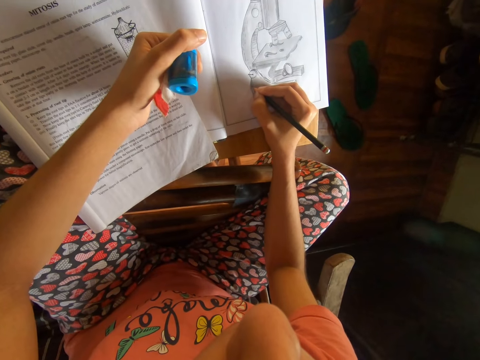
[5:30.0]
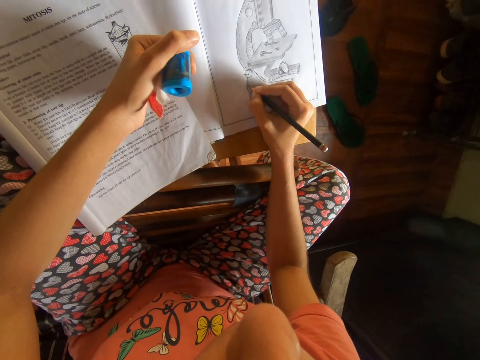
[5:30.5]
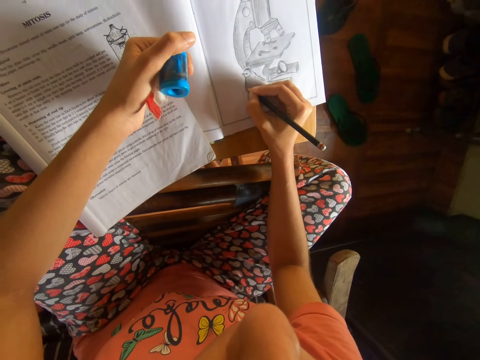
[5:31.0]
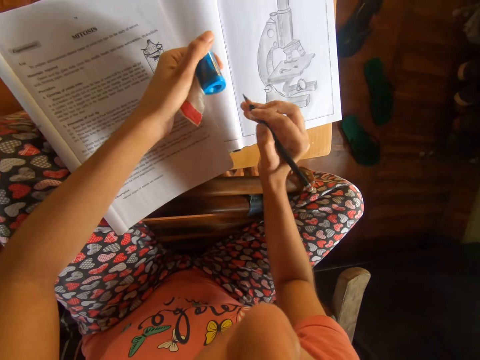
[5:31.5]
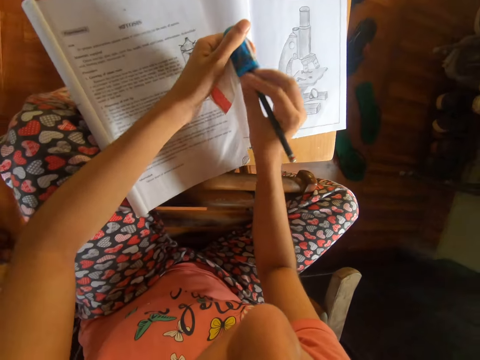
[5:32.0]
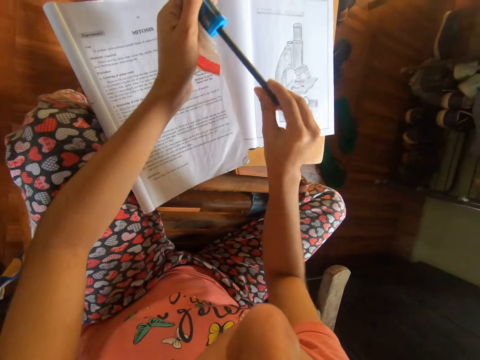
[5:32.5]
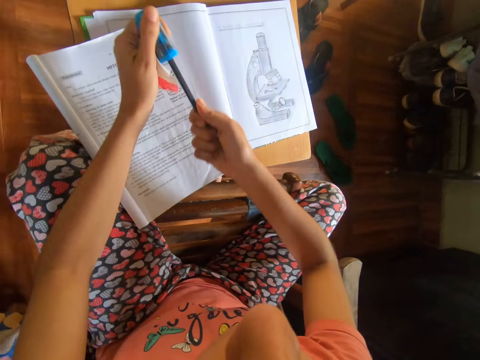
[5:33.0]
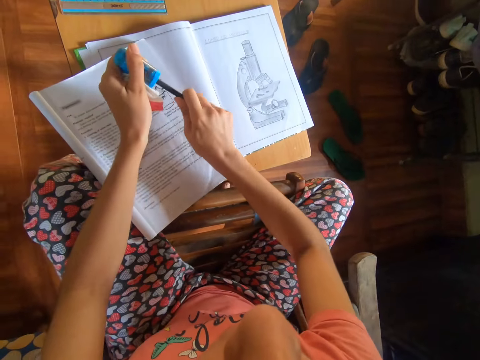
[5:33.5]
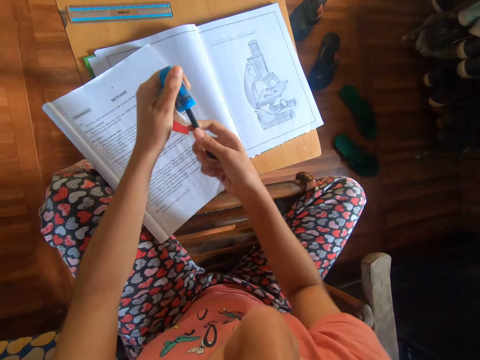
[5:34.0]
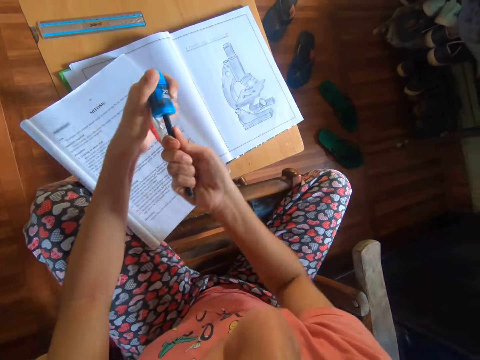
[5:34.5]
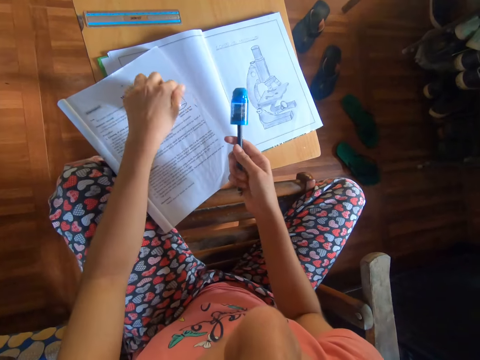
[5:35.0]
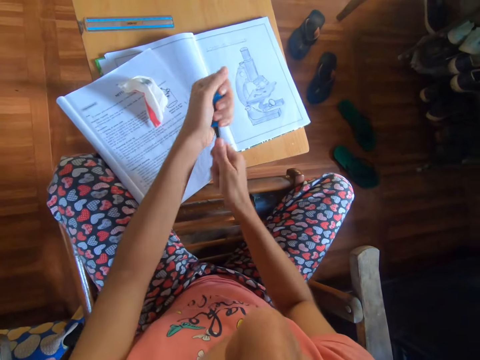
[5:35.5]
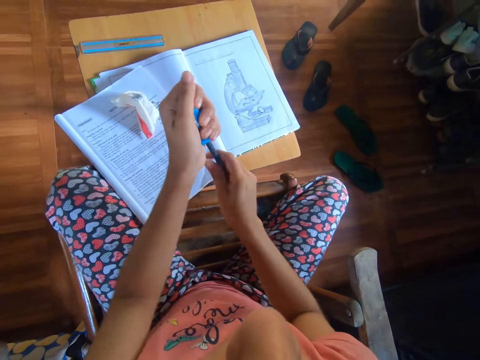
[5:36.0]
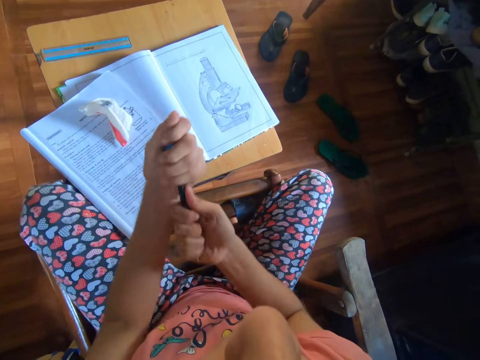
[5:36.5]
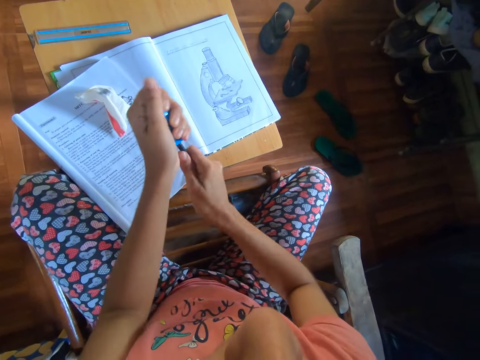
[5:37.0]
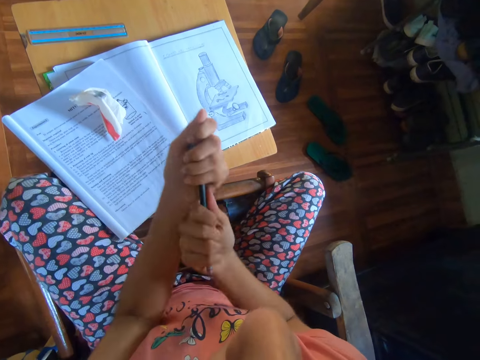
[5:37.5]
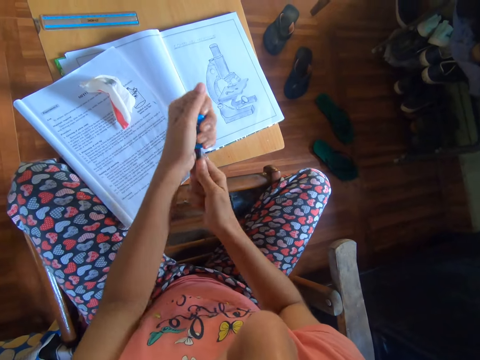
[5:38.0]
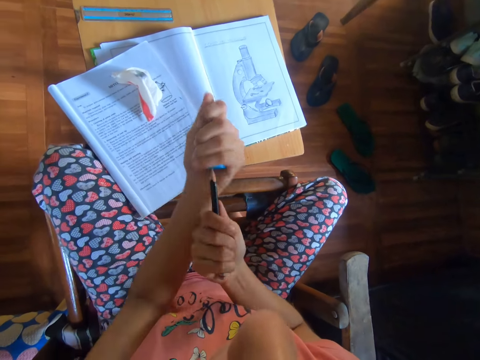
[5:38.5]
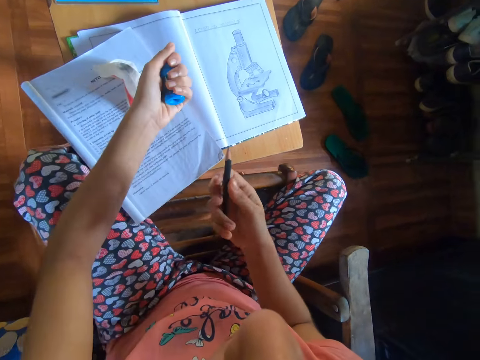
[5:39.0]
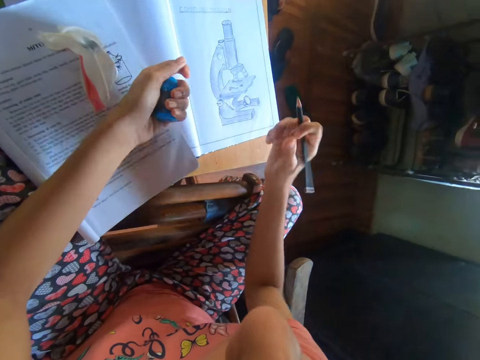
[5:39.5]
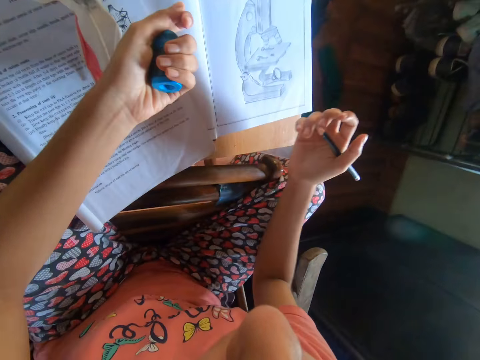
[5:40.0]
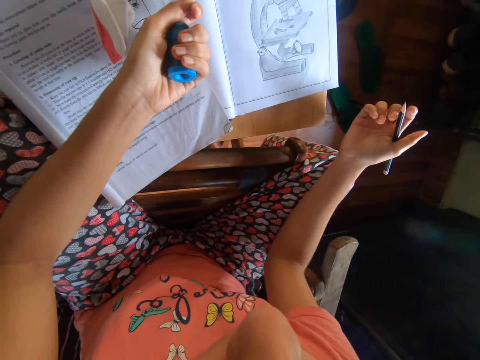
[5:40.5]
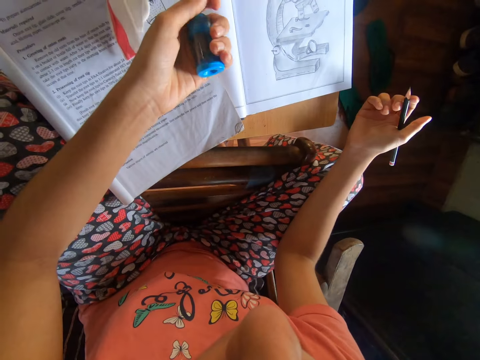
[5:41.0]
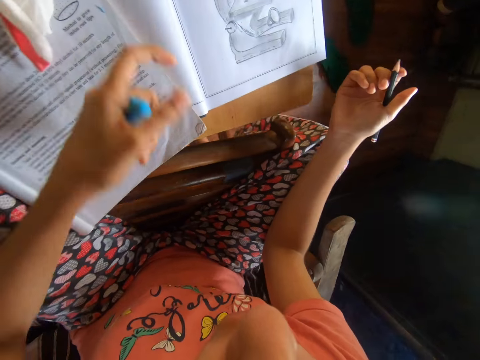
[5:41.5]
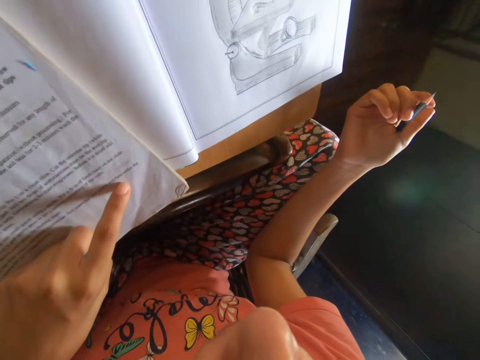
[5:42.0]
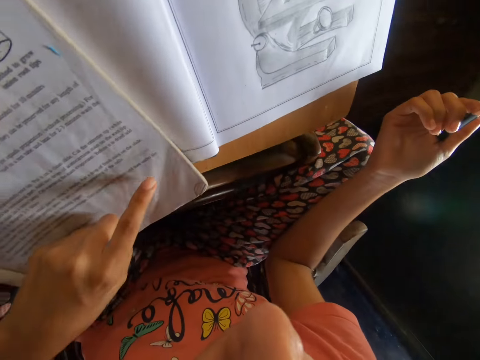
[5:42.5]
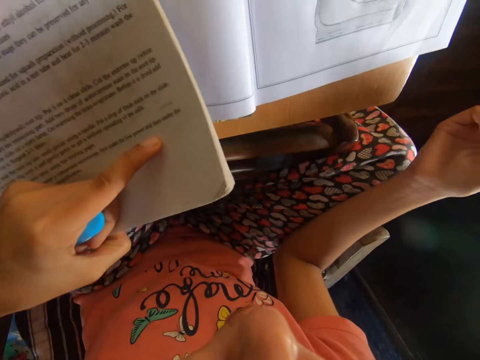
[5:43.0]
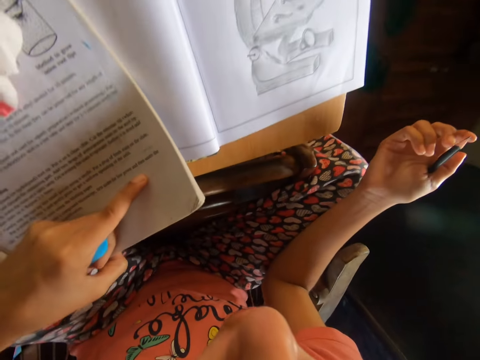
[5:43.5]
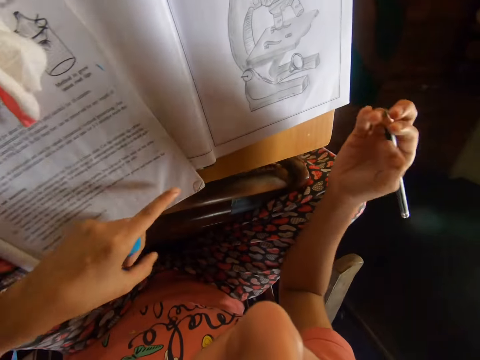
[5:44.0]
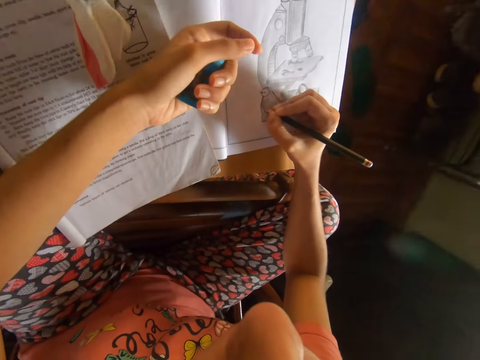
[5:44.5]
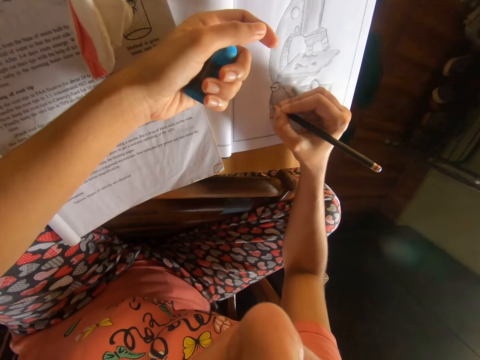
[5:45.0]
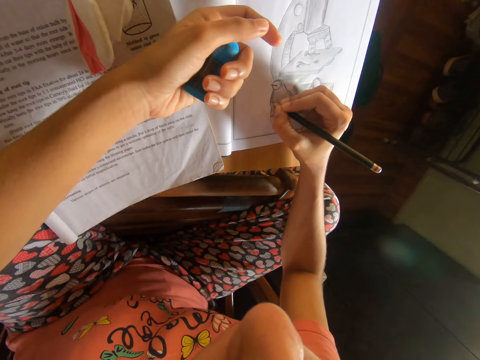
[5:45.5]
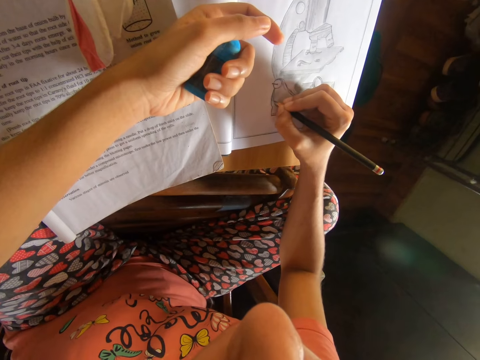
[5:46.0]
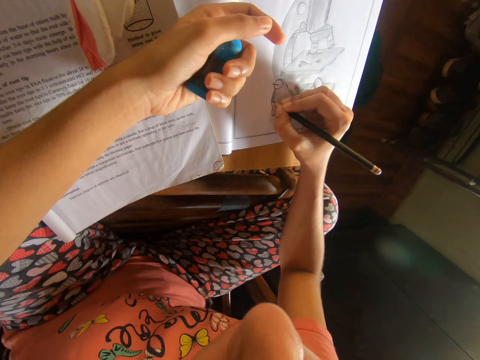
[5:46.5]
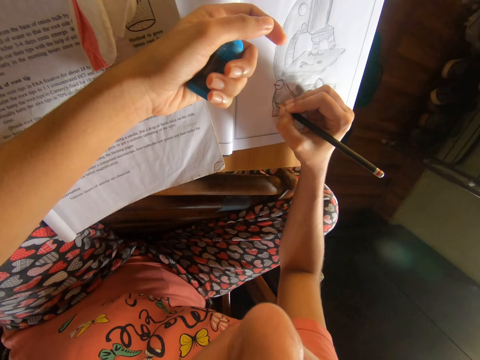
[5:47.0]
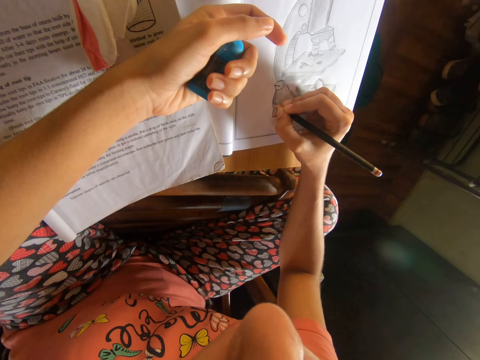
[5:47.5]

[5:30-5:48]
The camera wearer moves the pencil. She sharpens the pencil with the eraser and sharpener combo in her left hand. She inserts the pencil on the sharpener. She drops the eraser on the book with her left hand. She sharpens the pencil with the eraser and sharpener combo in her left hand. She pulls the pencil, moves the pencil, and looks at the drawing book. She touches the book with her left hand. She lifts the book and looks at the book. She moves both hands. She writes on the book with the pencil in her right hand. She draws with the pencil.

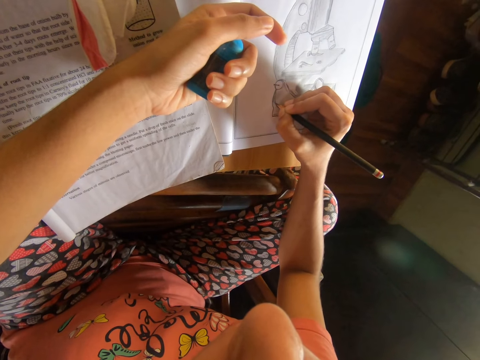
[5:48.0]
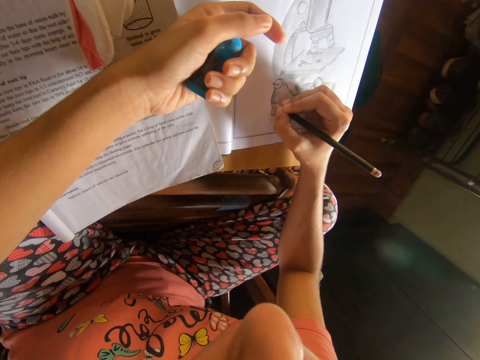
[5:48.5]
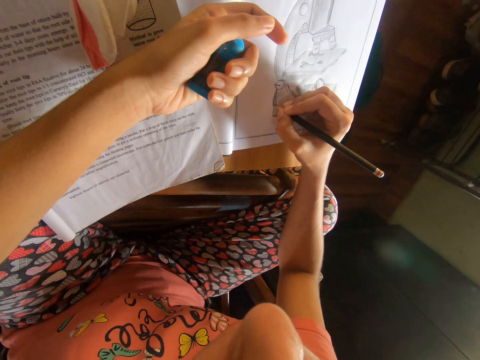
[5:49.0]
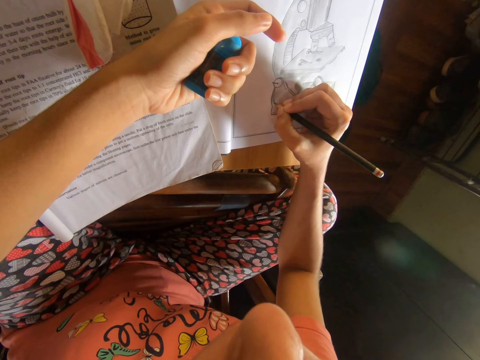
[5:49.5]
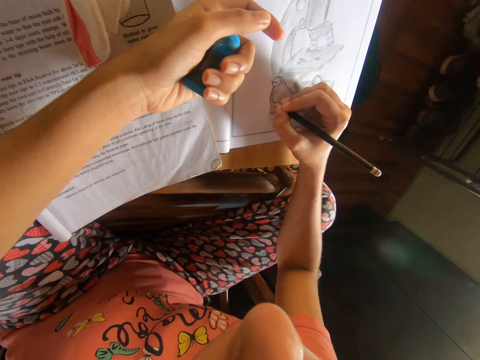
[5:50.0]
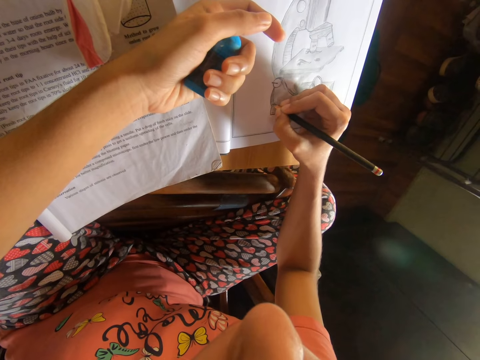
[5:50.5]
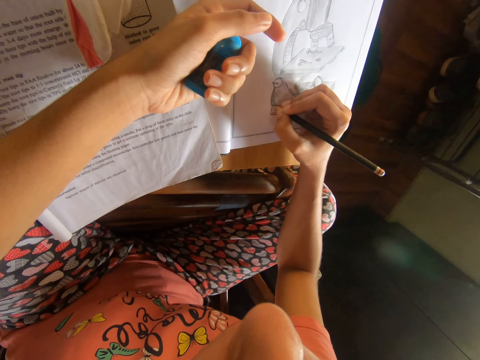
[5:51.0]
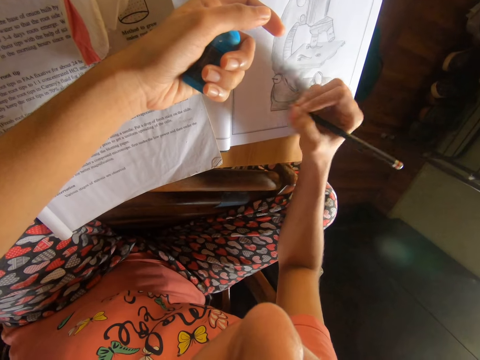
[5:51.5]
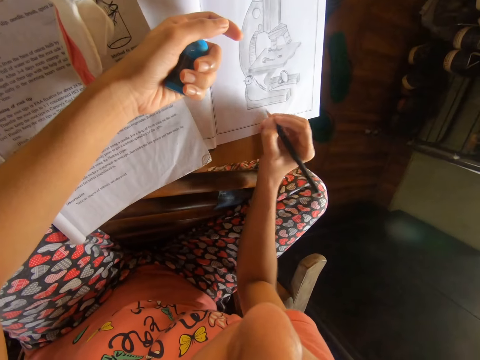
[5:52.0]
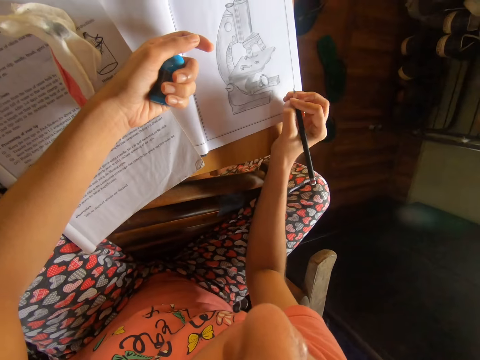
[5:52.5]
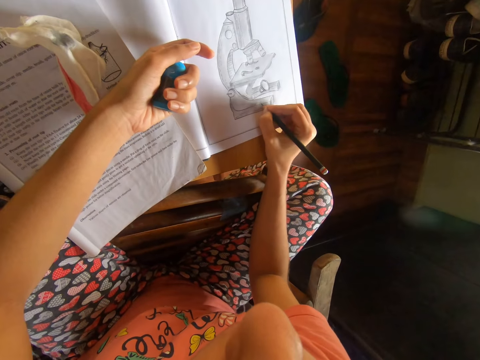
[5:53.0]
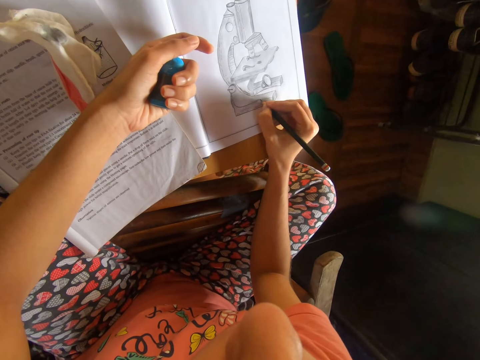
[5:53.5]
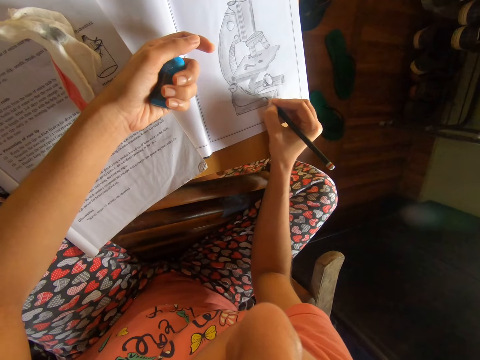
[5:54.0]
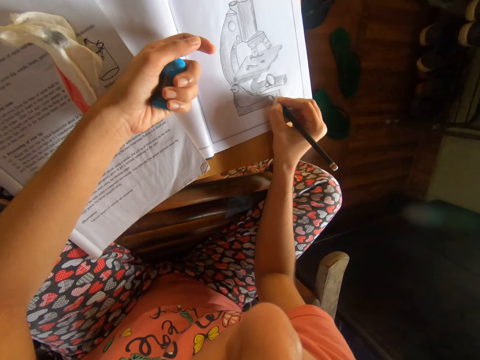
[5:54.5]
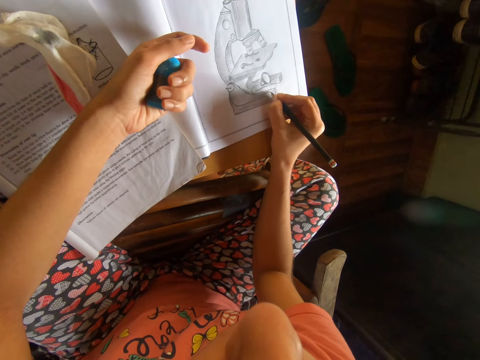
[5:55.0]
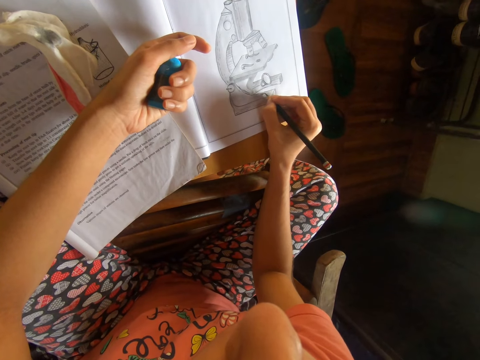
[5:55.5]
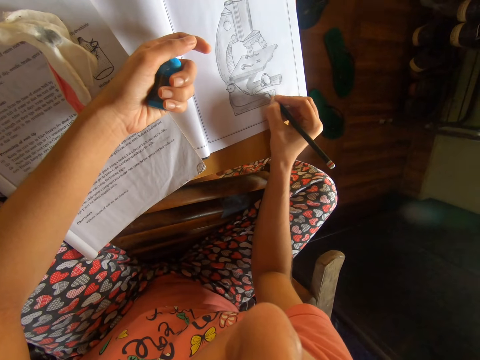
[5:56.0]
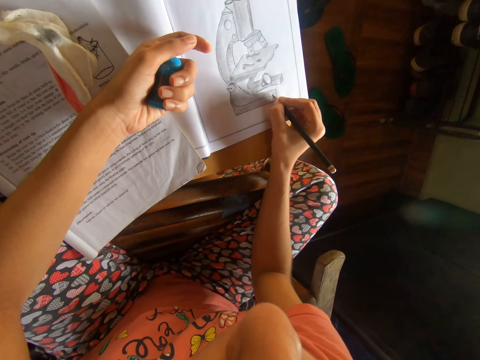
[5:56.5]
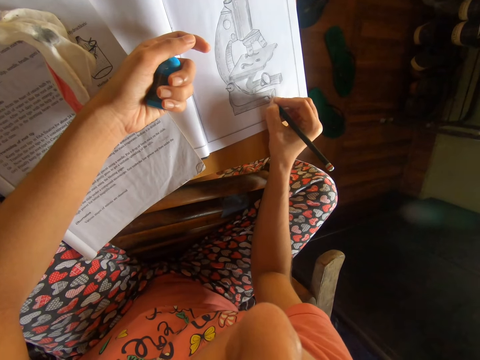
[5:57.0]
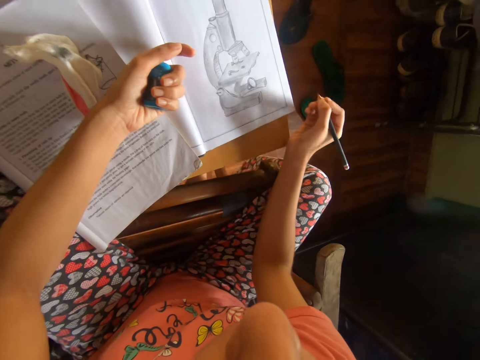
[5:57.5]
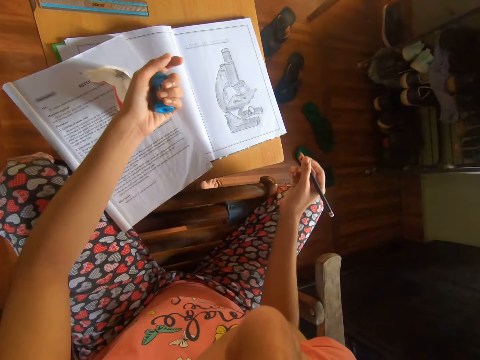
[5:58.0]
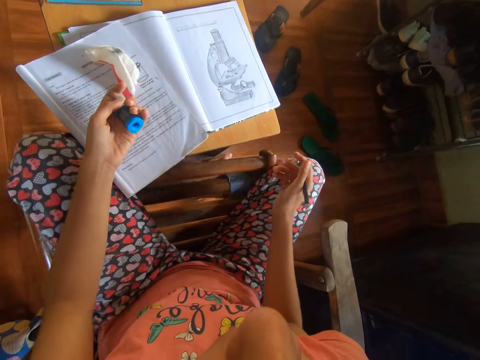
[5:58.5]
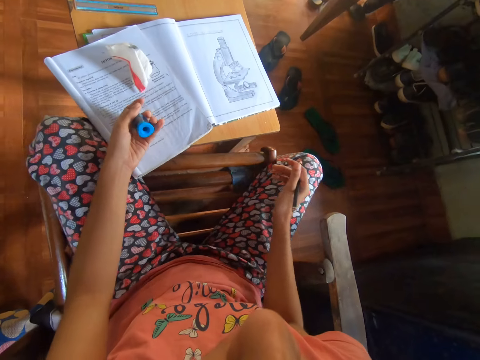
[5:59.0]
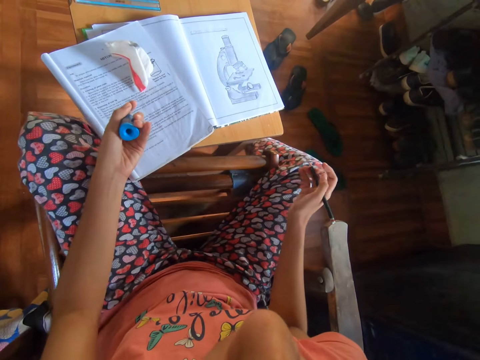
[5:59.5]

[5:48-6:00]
The camera wearer moves the pencil, looks at the drawing book, and draws with a pencil. They move the pencil, move both hands, and look at the drawing.
